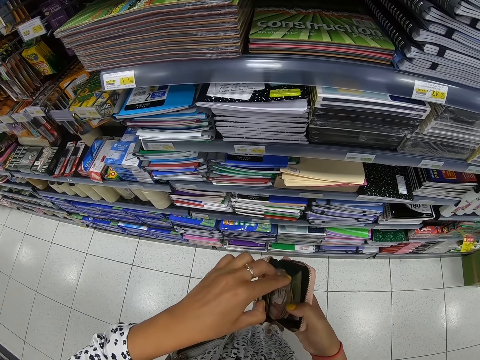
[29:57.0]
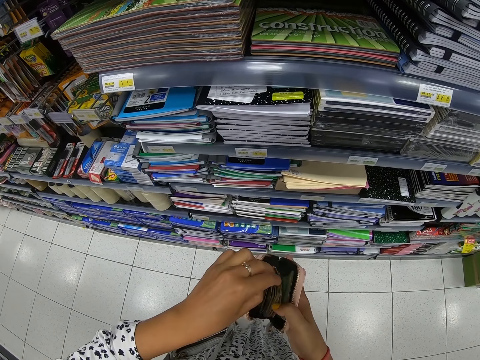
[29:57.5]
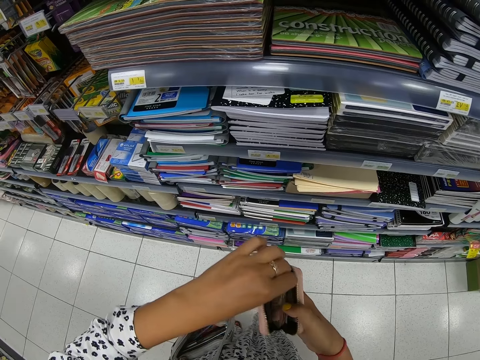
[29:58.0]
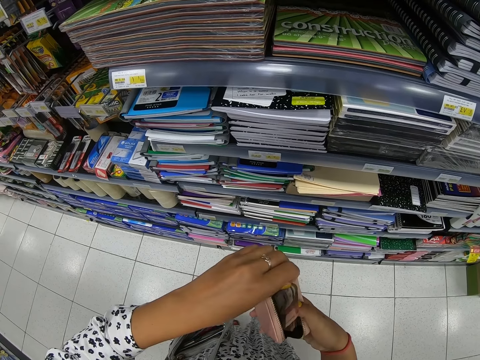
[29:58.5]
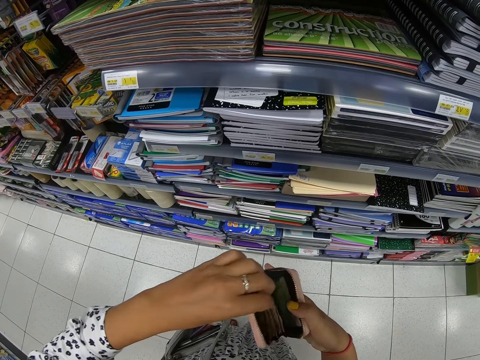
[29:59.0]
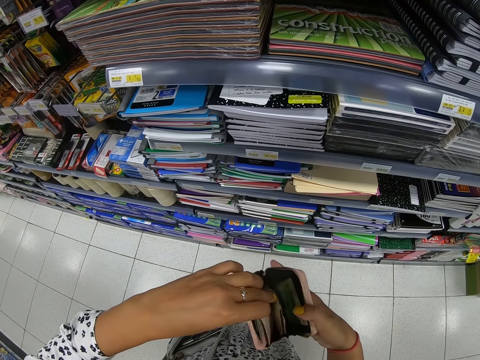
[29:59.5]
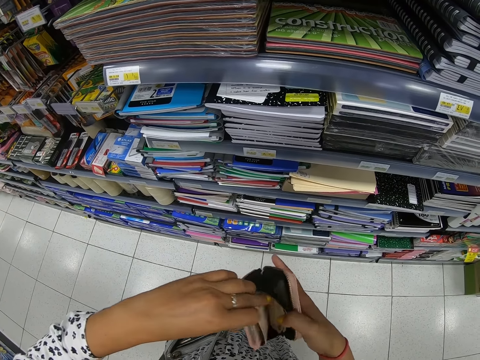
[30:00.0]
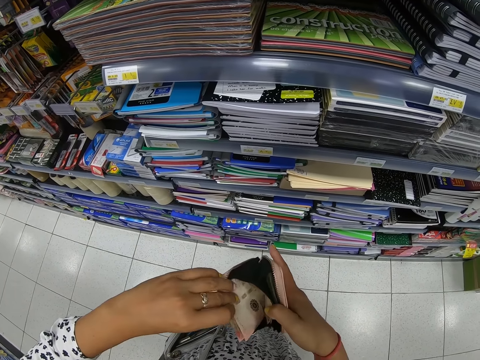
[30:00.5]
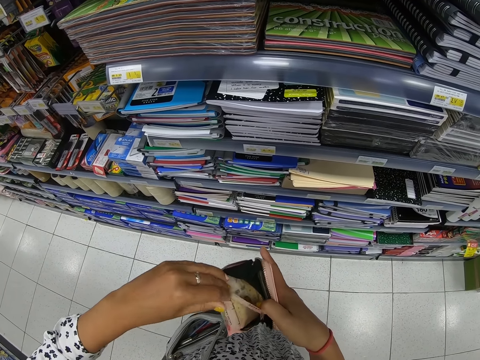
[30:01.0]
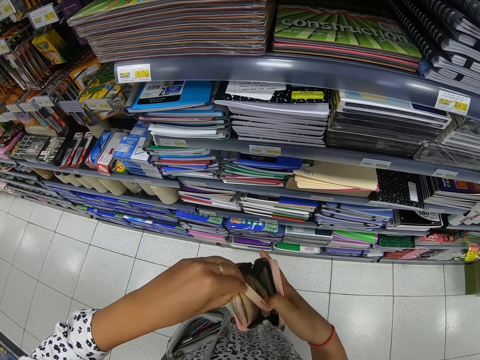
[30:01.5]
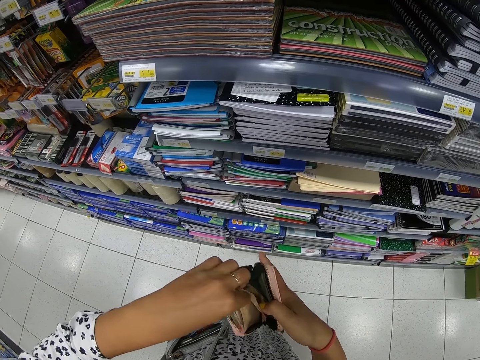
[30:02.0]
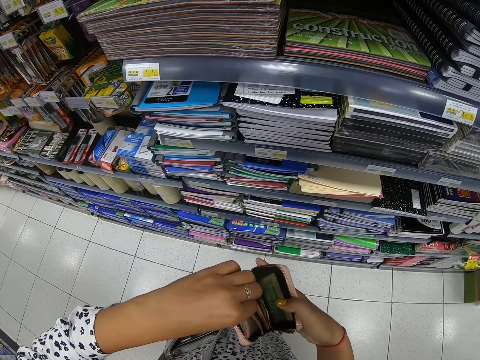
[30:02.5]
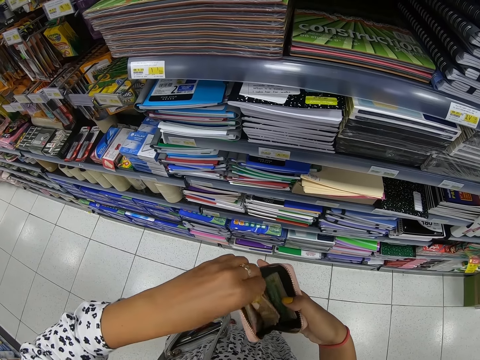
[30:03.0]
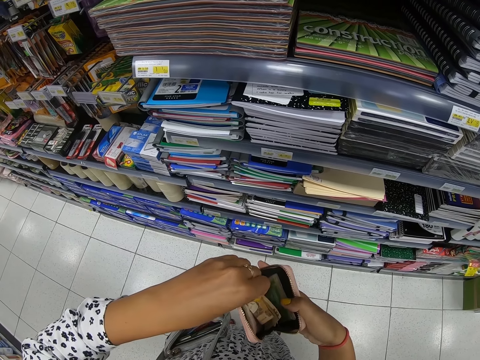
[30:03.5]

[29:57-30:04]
The camera wearer touches money in the pouch. She counts cash from her purse.

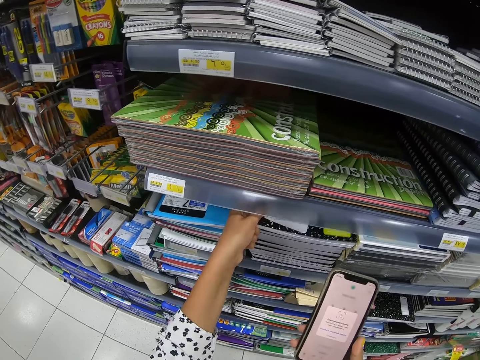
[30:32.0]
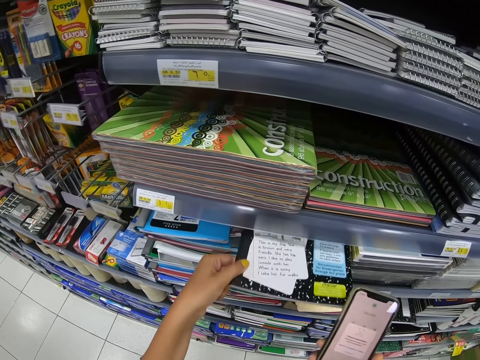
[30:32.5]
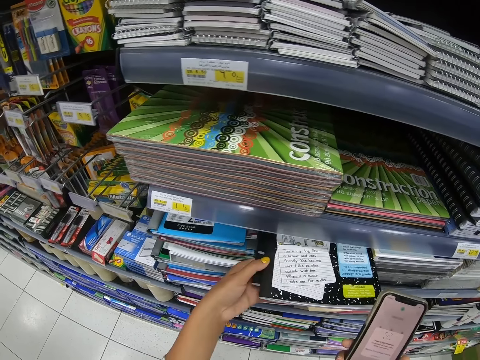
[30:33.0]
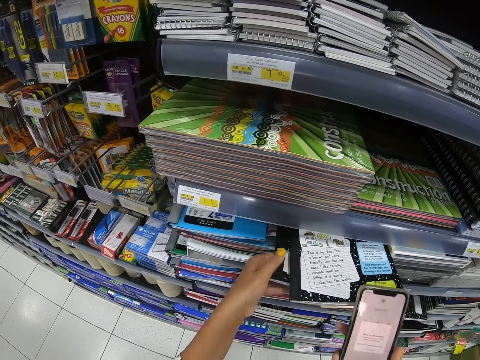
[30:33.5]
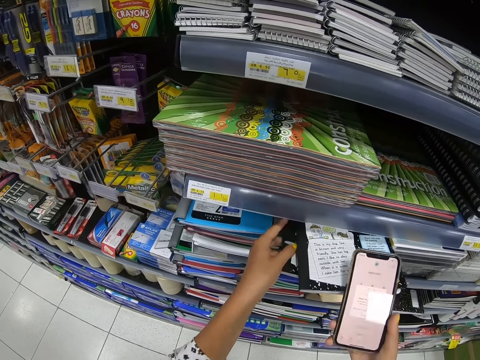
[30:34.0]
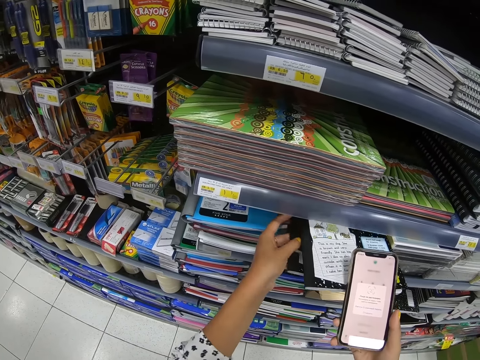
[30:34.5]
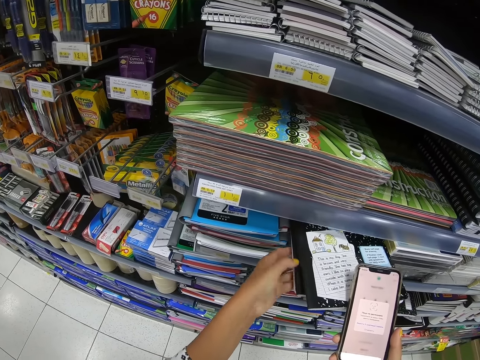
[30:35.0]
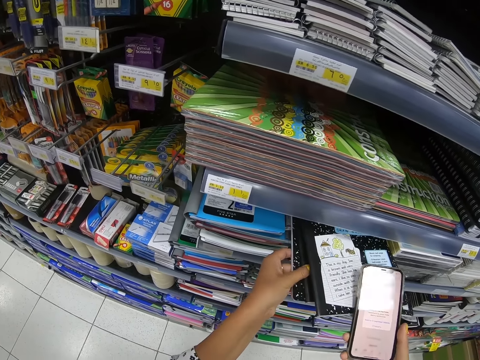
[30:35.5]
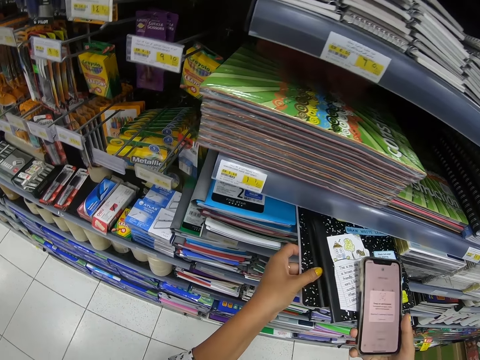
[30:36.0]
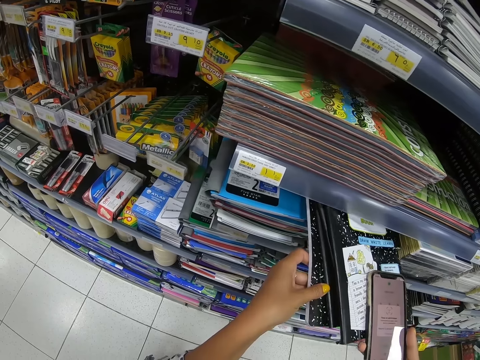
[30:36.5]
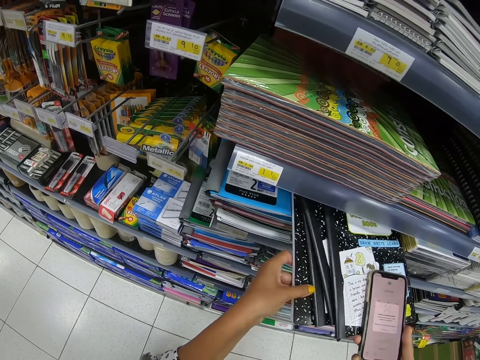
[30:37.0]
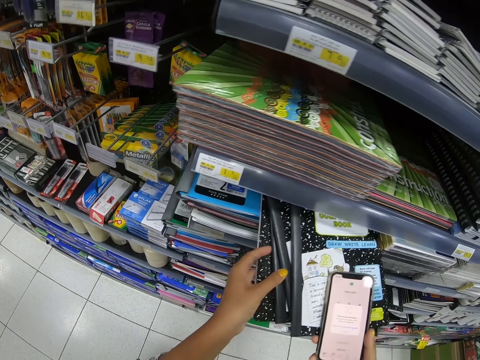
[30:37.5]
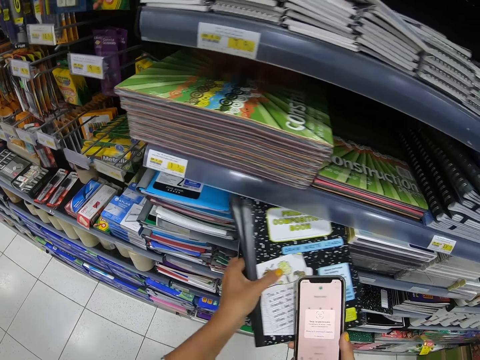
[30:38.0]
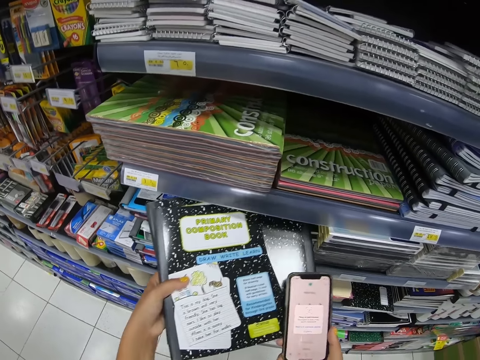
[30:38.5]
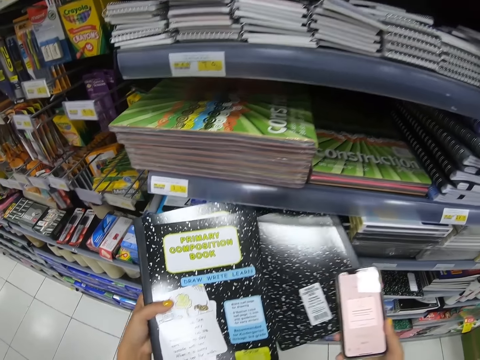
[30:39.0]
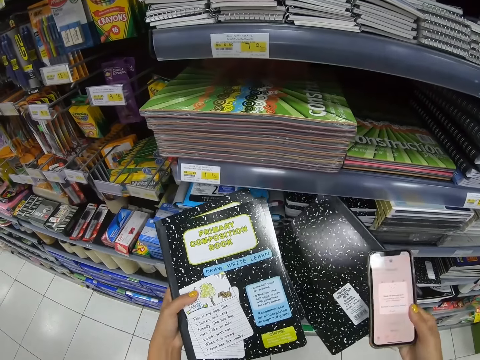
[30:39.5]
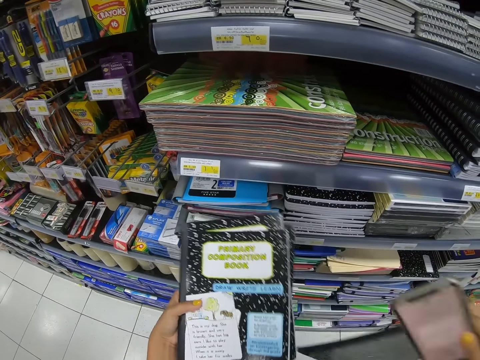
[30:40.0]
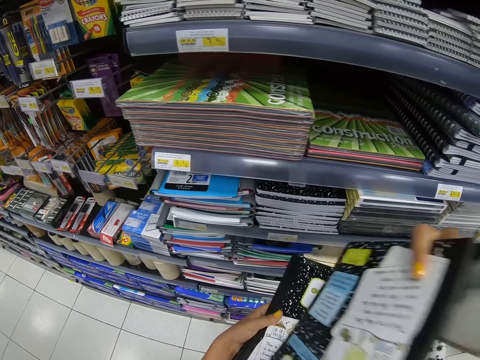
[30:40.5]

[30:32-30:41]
The camera wearer removes the books from the shelf.

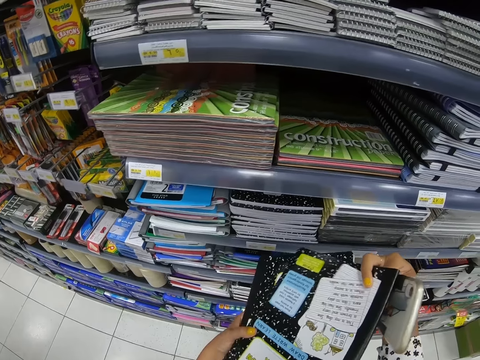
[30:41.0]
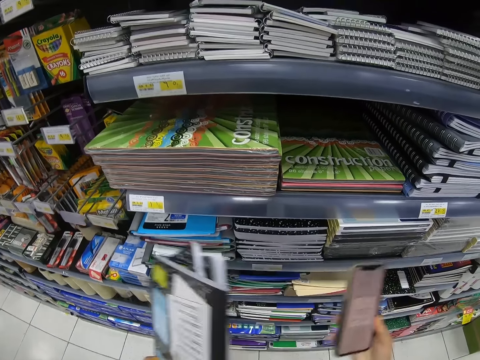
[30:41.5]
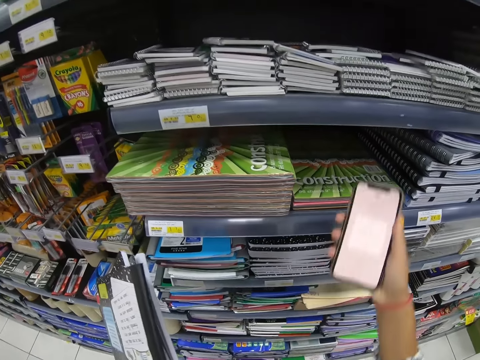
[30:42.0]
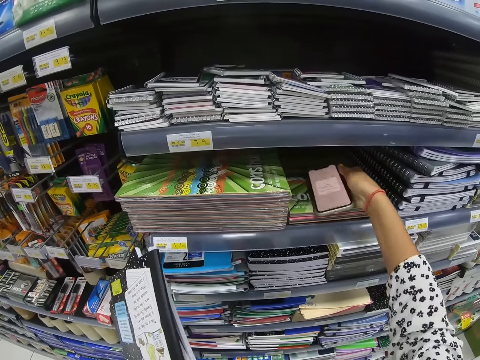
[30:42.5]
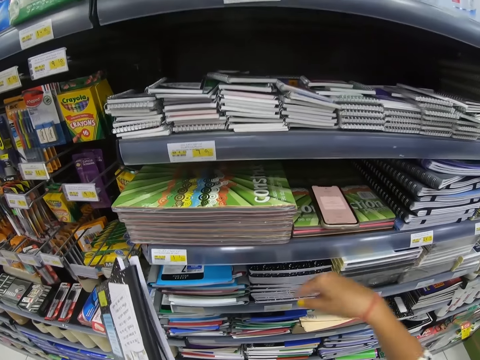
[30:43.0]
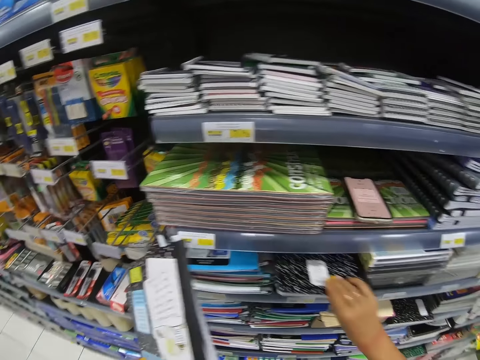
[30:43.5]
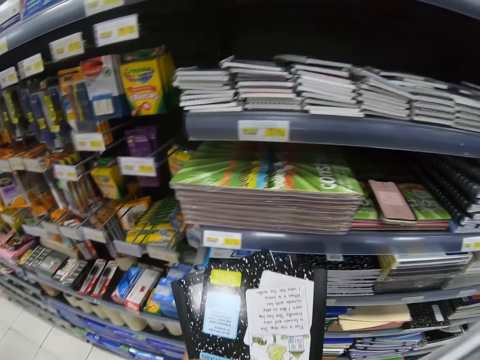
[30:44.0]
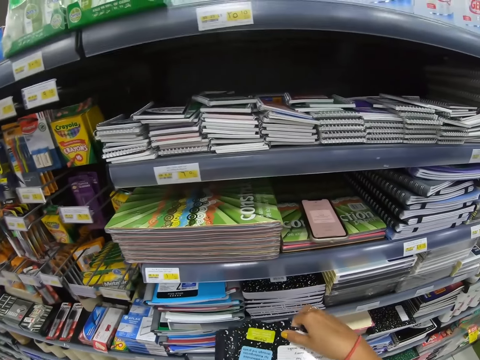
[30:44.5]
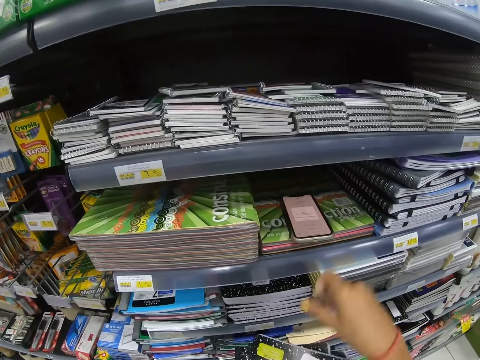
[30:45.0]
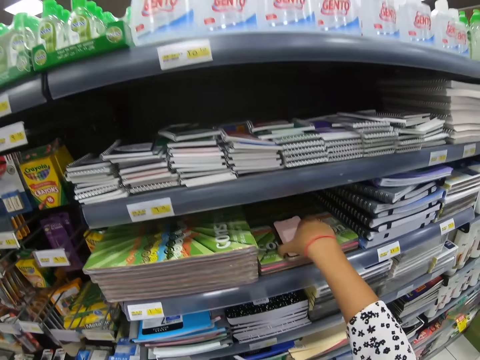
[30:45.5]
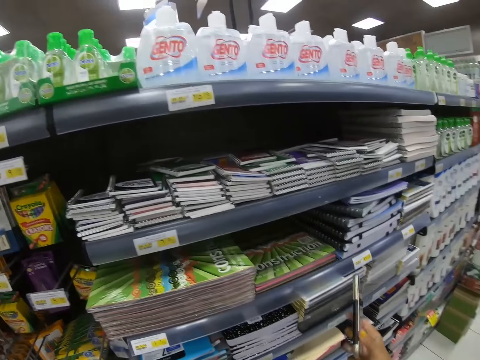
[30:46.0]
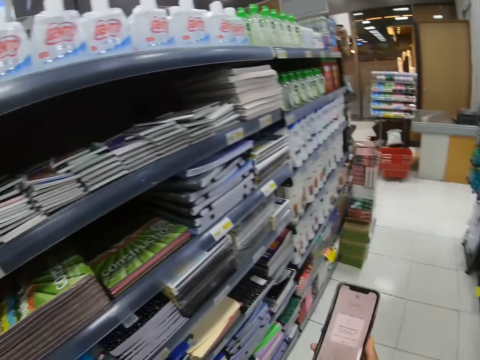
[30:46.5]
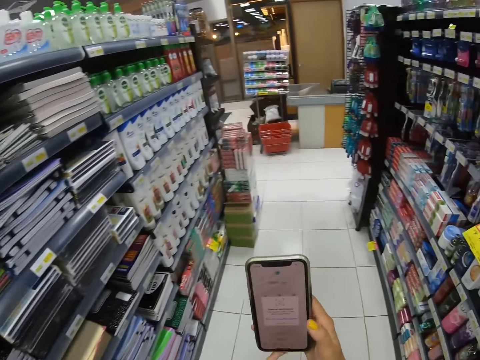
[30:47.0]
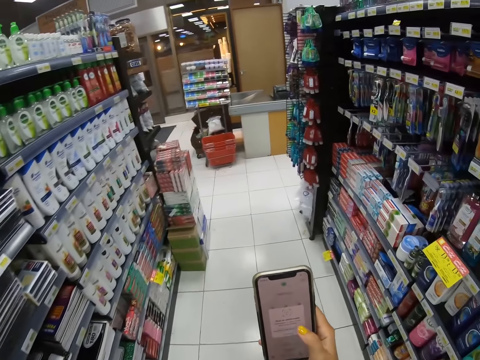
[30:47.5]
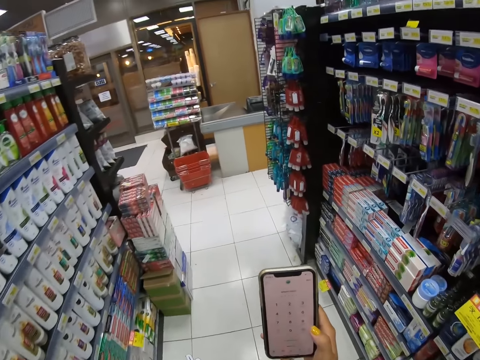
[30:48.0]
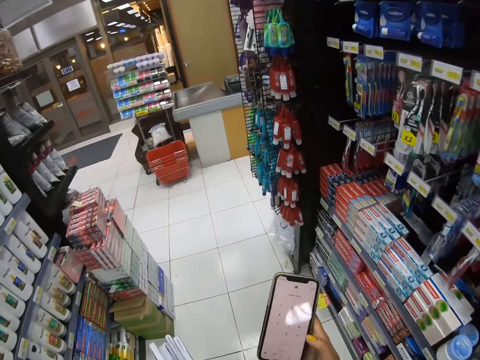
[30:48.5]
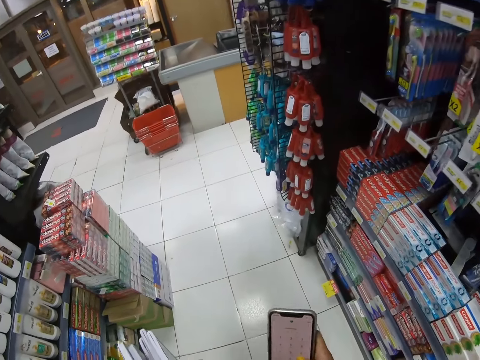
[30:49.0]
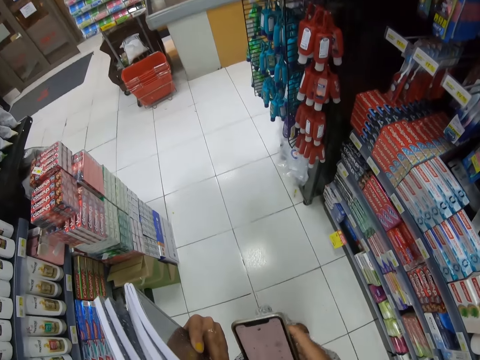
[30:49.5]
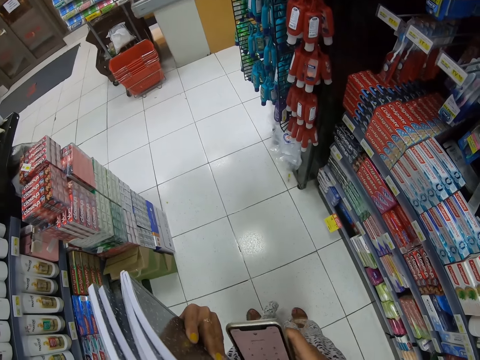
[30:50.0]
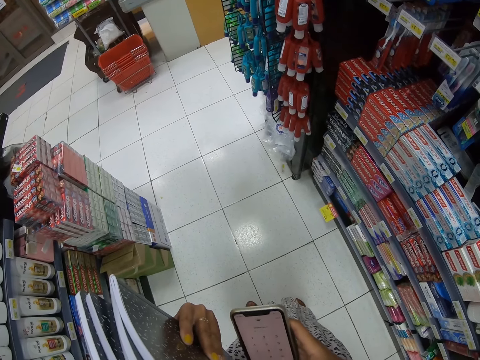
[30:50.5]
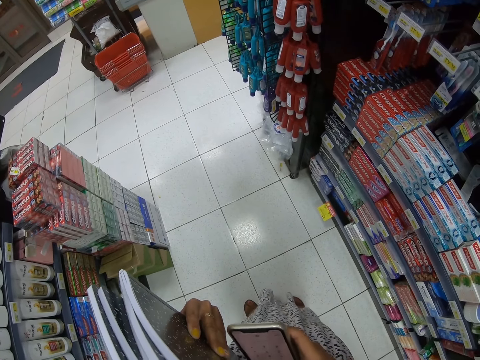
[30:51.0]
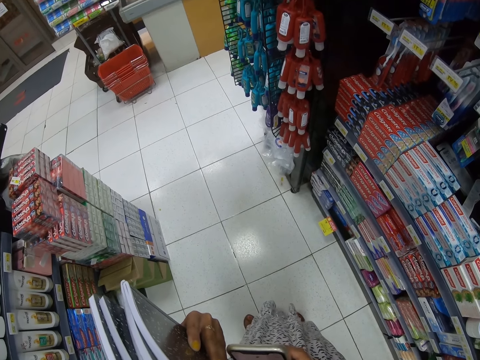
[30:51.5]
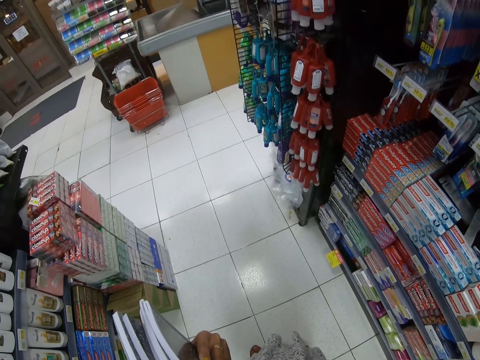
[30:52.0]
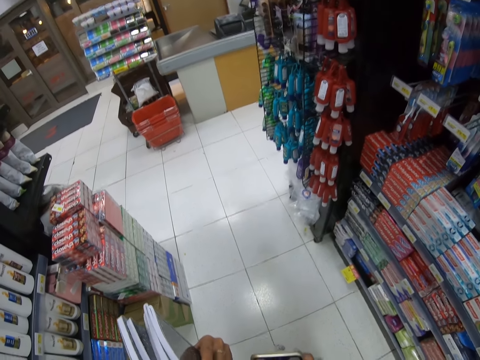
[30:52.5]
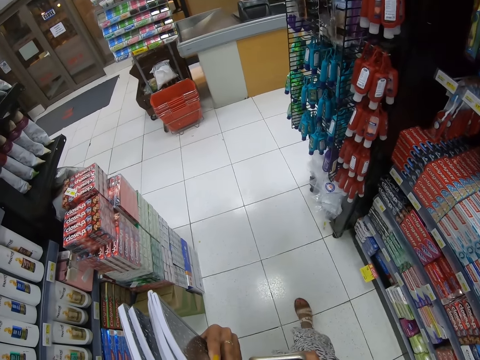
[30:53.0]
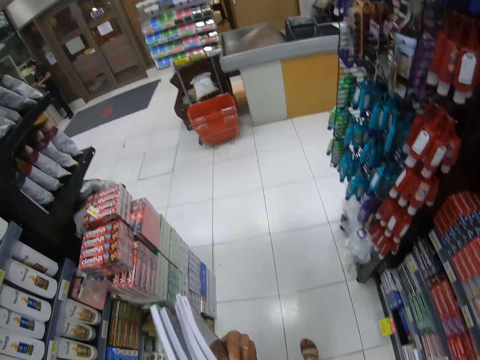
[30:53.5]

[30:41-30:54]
The camera wearer places her cellphone on the shelf. She pulls another book from the shelf. She puts the books on her hand. She picks up the cellphone from the shelf. She dials through the cellphone. She walks across the store, looks around, and stops next to a shelf.
